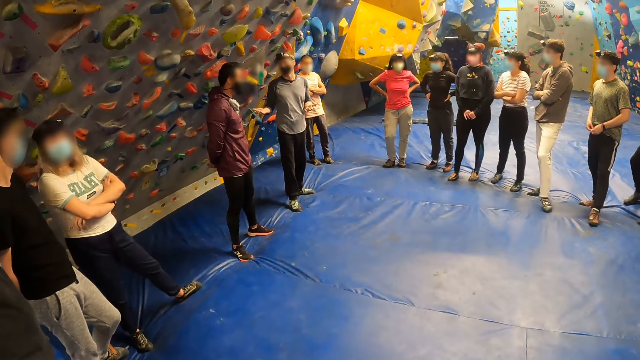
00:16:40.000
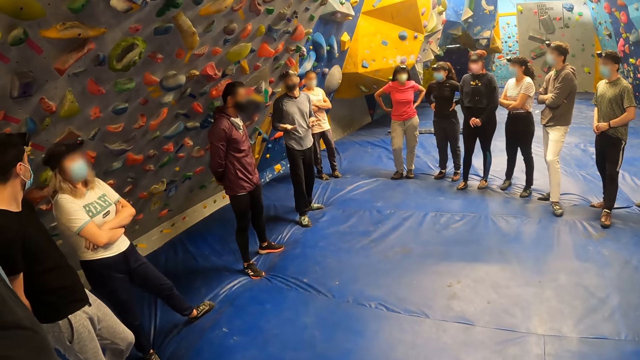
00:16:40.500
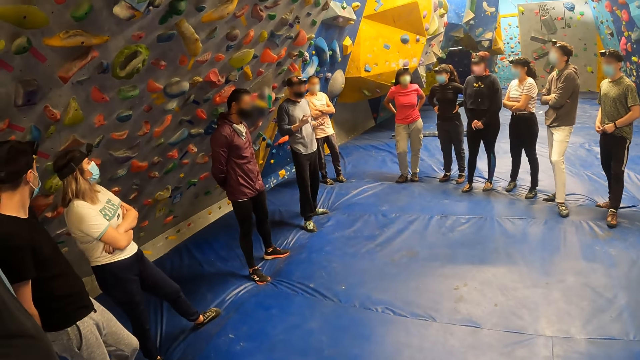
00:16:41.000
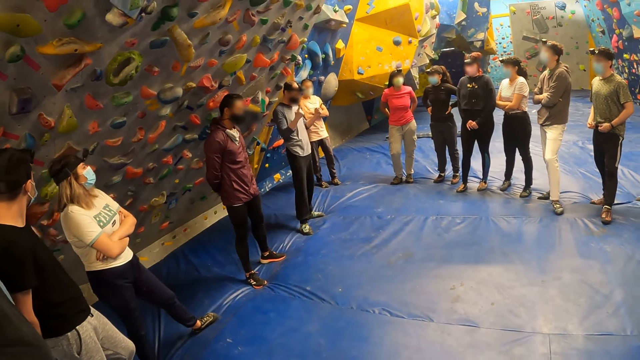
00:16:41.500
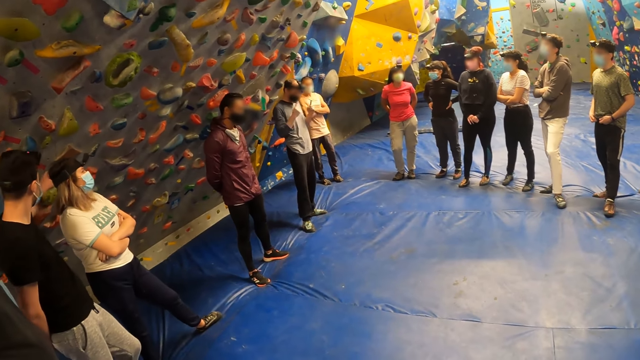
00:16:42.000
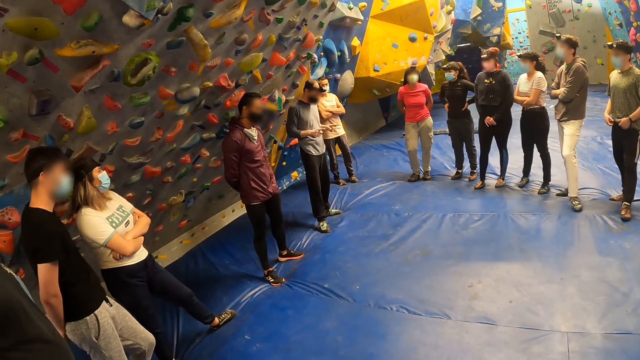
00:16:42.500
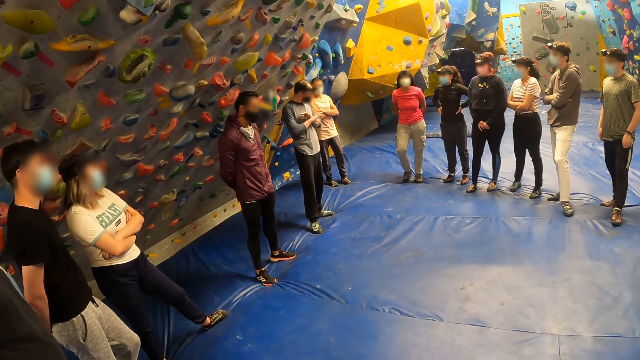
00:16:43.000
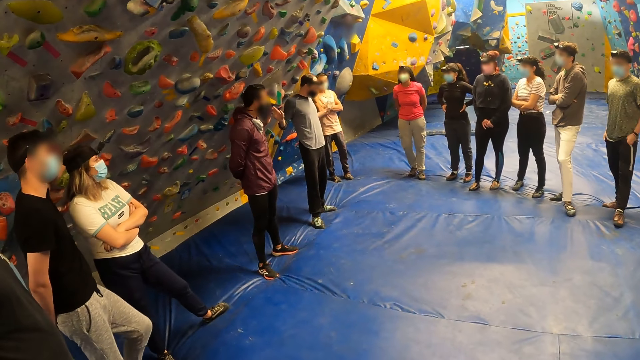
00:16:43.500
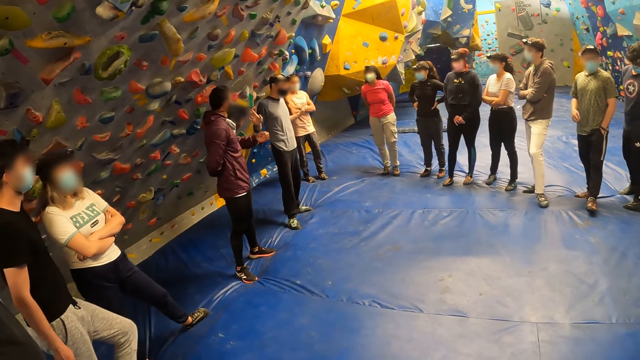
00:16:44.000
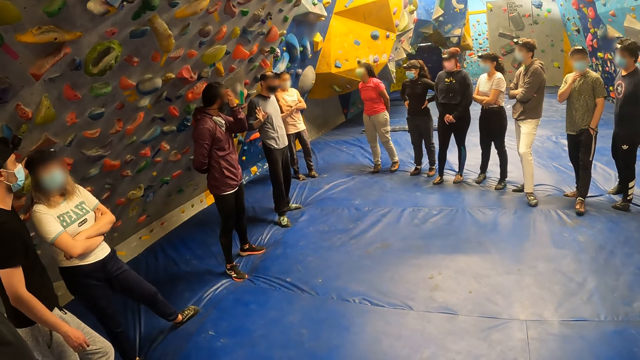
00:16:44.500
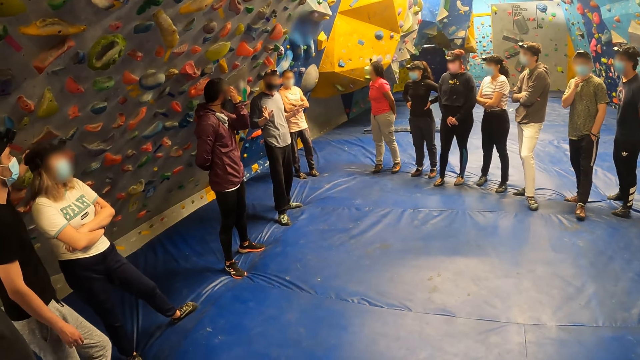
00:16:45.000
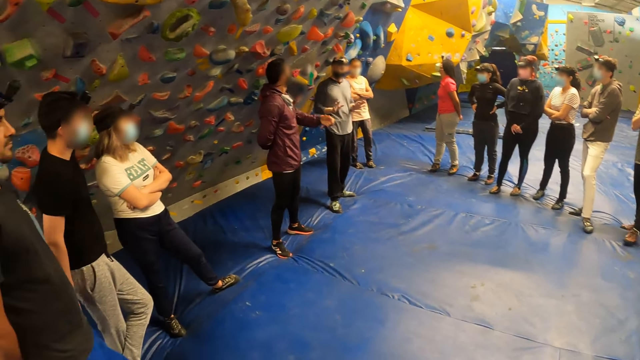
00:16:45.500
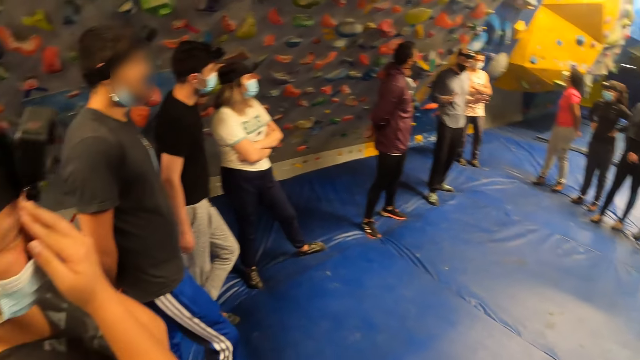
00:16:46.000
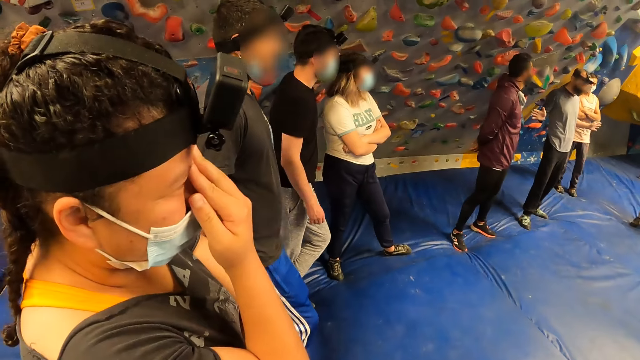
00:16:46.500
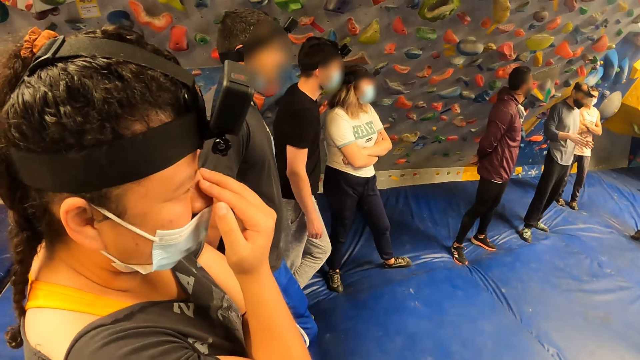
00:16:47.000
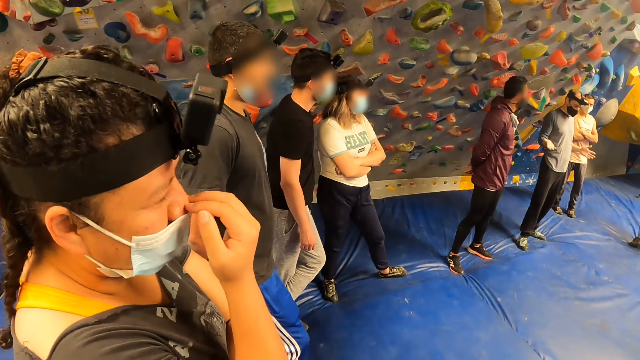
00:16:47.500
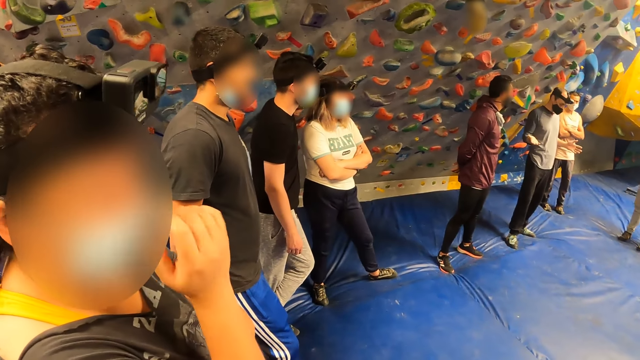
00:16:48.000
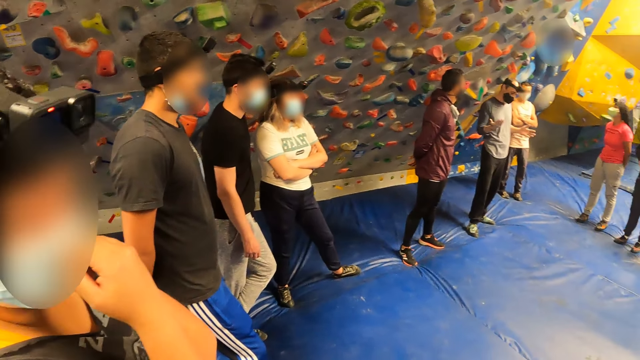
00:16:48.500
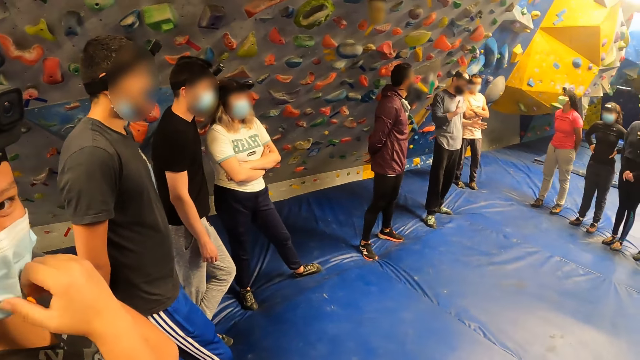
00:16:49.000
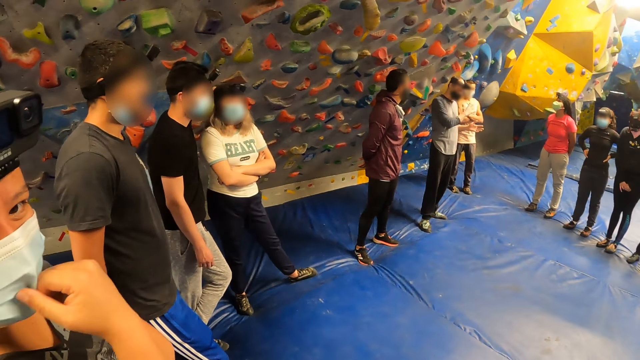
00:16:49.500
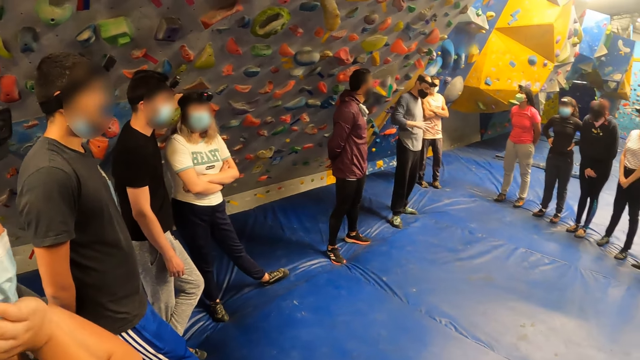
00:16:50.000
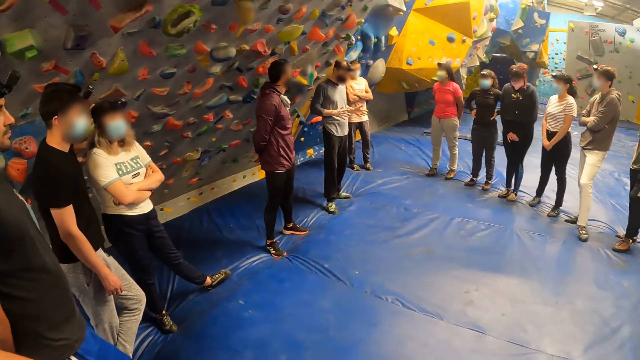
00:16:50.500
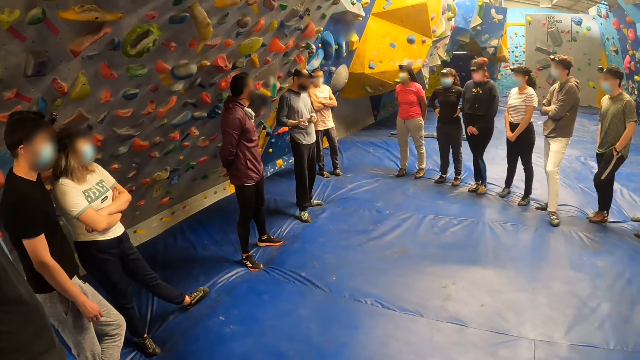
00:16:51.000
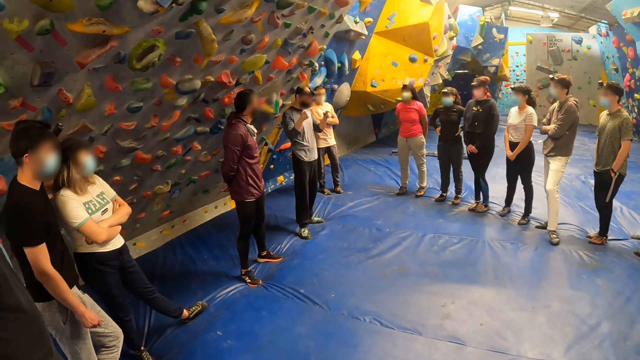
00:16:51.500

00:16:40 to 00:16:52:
The camera wearer looks at the rock climbers. A man touches the rock. A man interacts with the camera wearer. The camera wearer interacts with a woman.

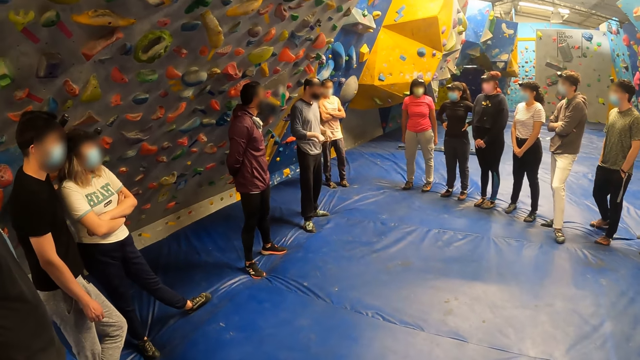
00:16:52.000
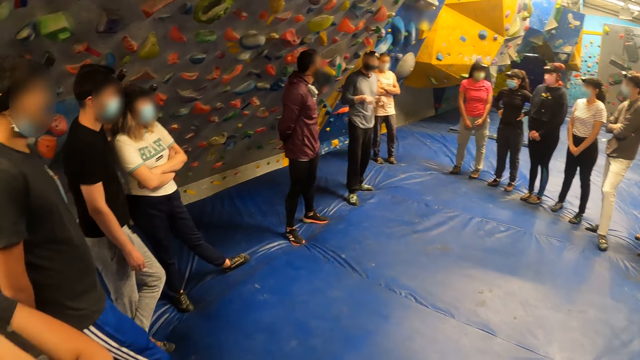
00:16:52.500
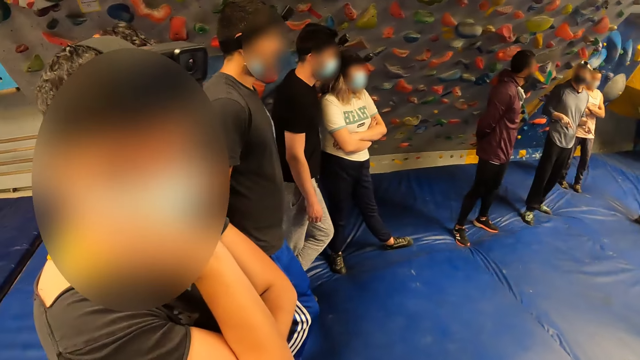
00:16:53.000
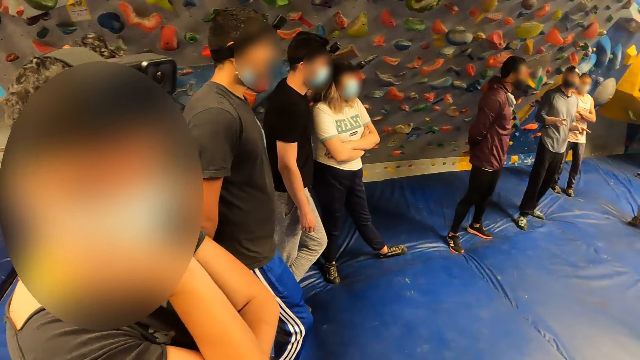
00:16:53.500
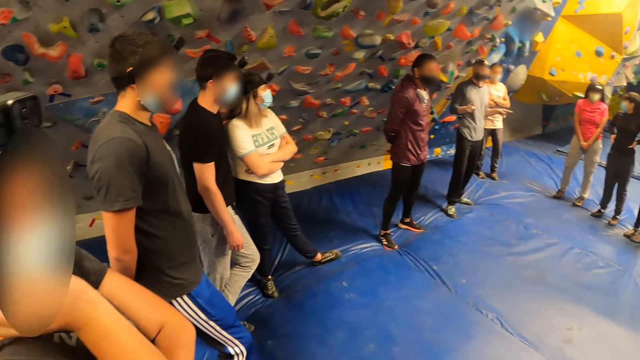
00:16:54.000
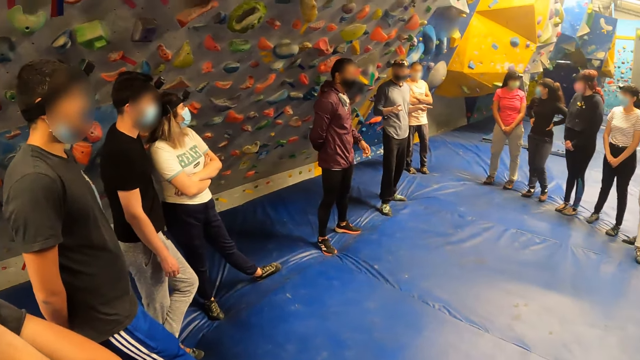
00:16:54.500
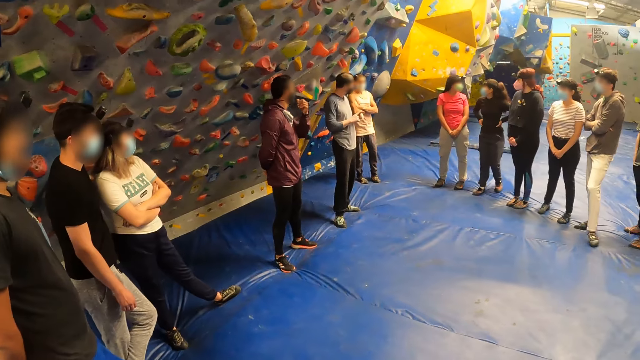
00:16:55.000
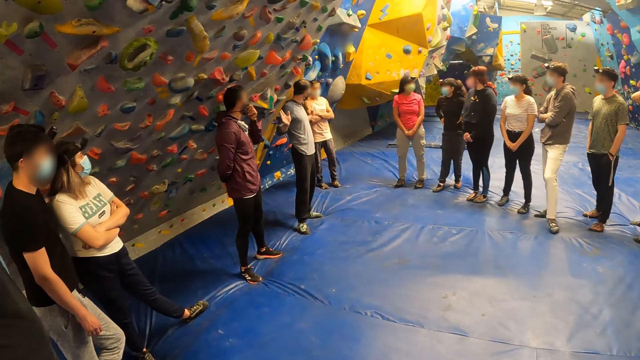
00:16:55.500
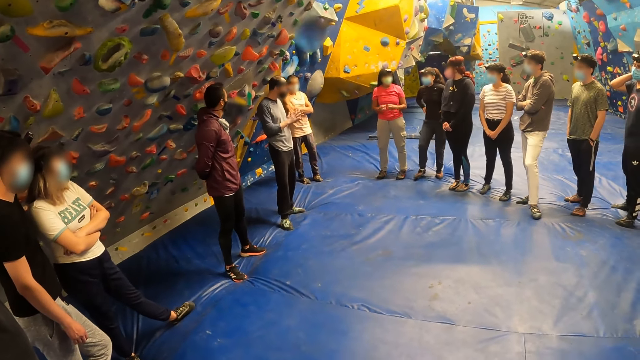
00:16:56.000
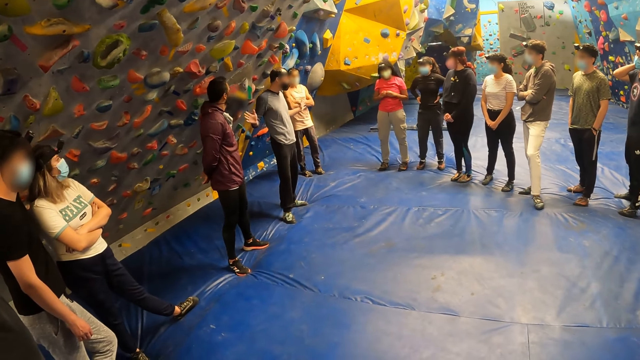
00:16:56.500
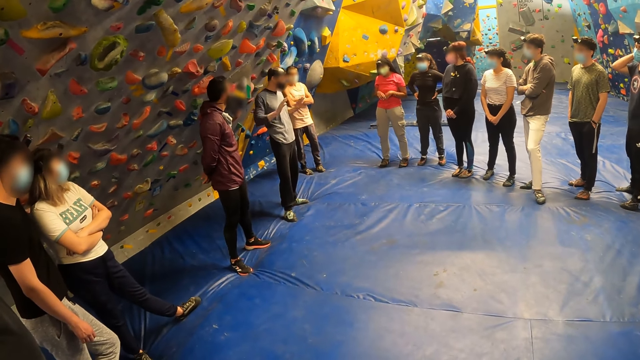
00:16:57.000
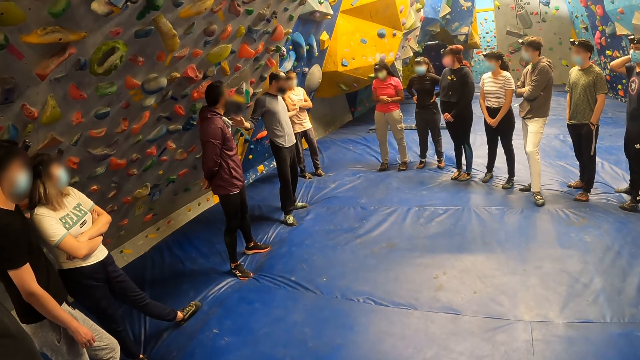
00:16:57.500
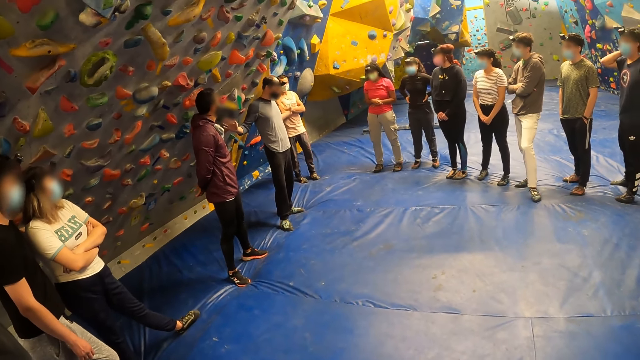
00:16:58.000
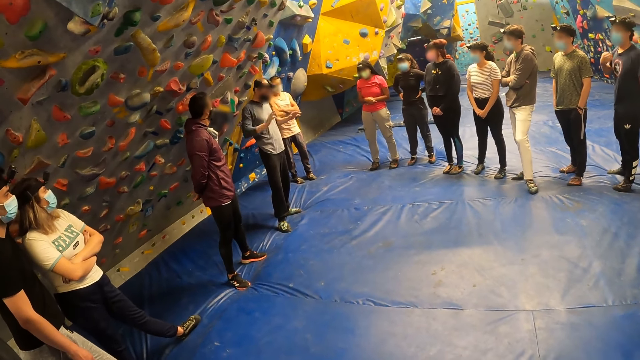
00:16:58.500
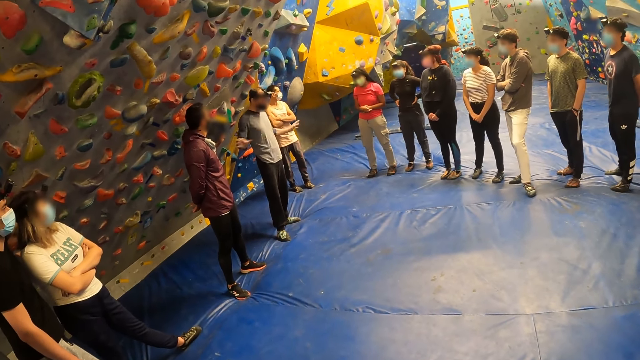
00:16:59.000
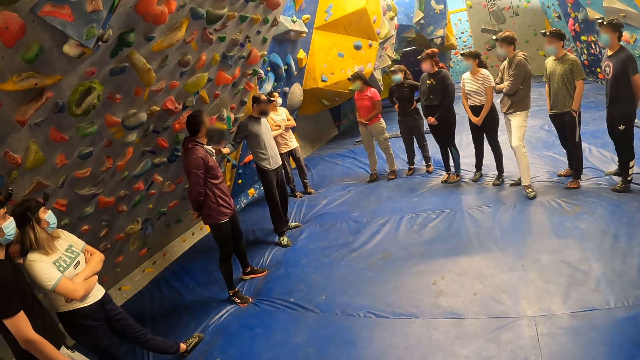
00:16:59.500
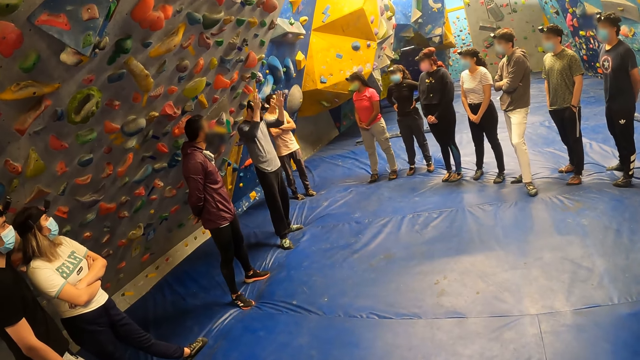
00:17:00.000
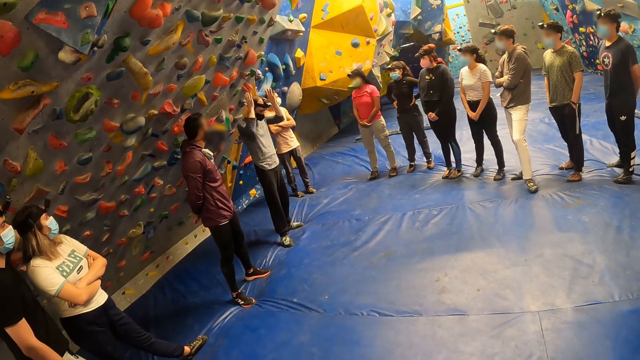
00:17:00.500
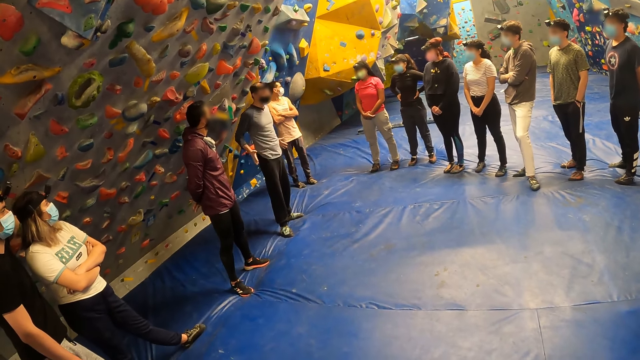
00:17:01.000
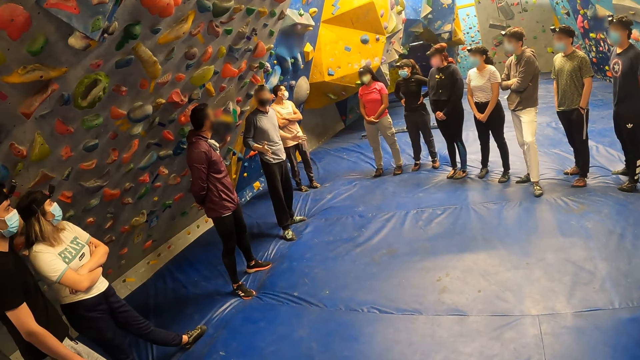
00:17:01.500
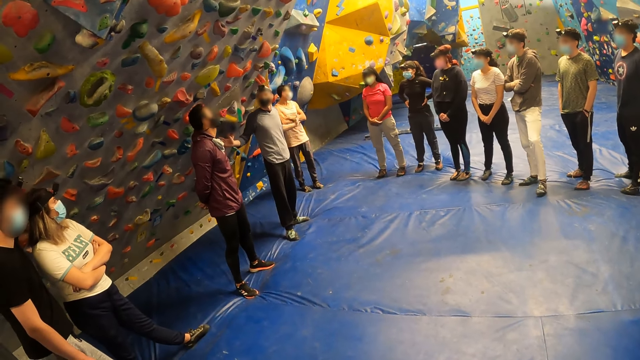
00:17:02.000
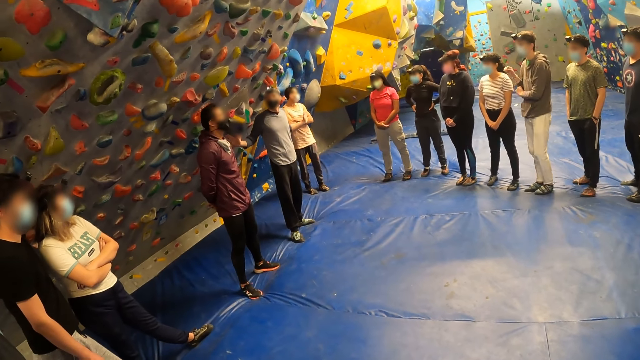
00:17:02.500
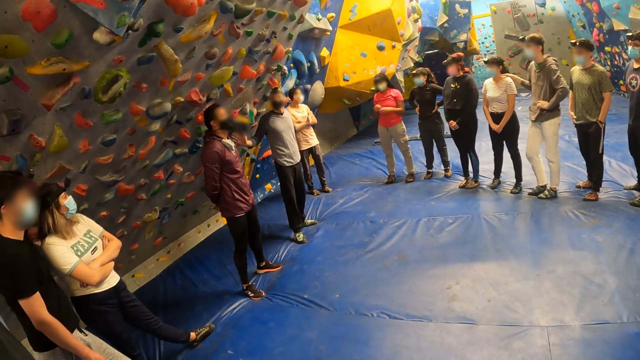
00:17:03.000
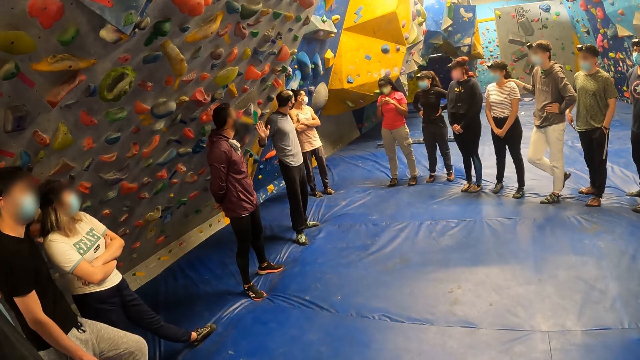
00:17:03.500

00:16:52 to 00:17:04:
A man moves both his hands. The camera wearer looks at the rock climbers. The man interacts with another man.
